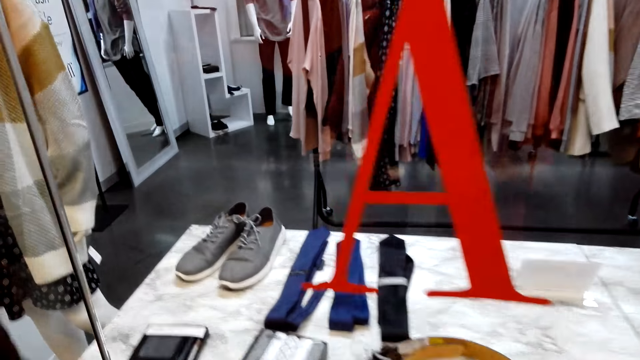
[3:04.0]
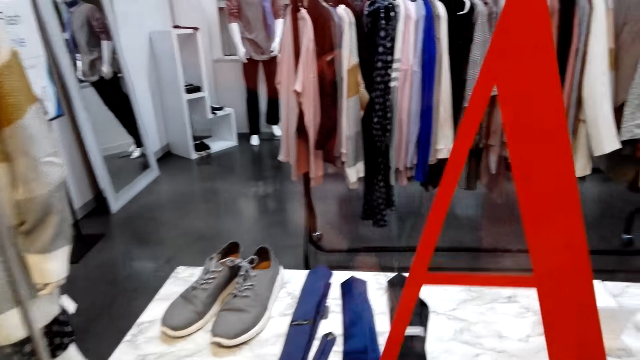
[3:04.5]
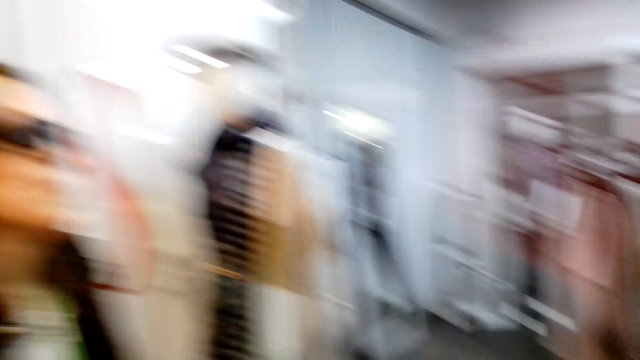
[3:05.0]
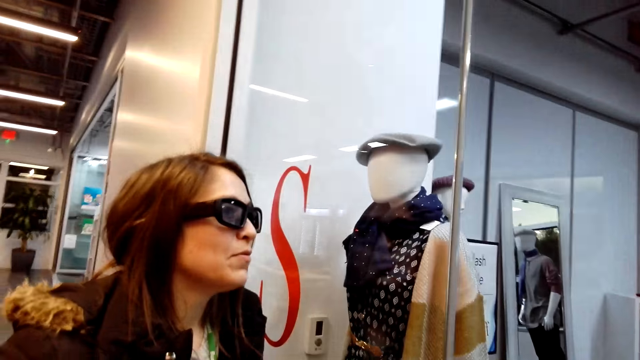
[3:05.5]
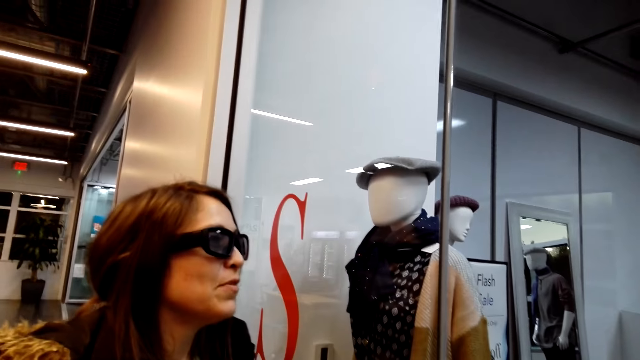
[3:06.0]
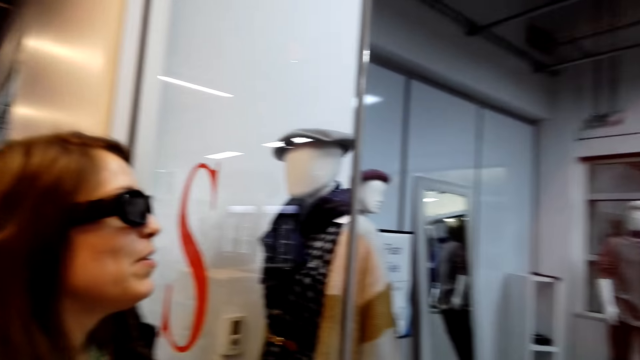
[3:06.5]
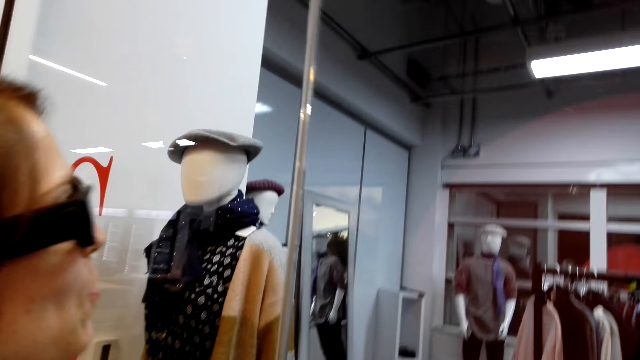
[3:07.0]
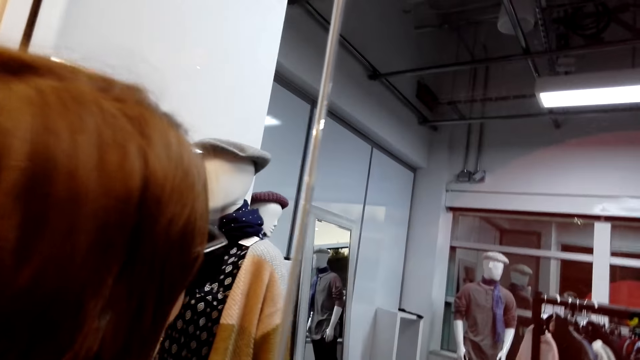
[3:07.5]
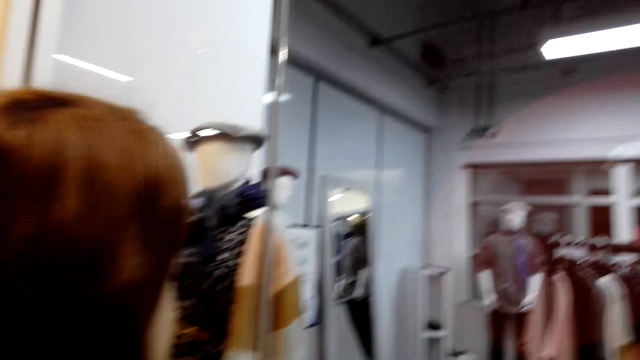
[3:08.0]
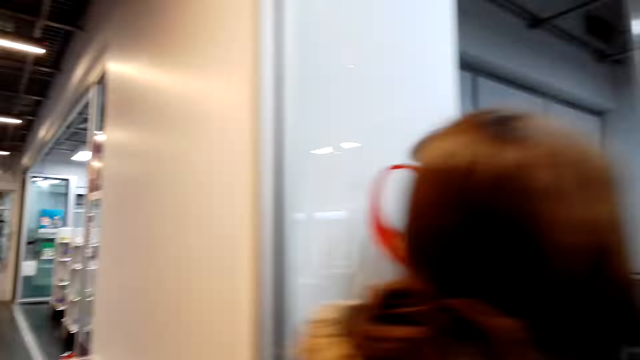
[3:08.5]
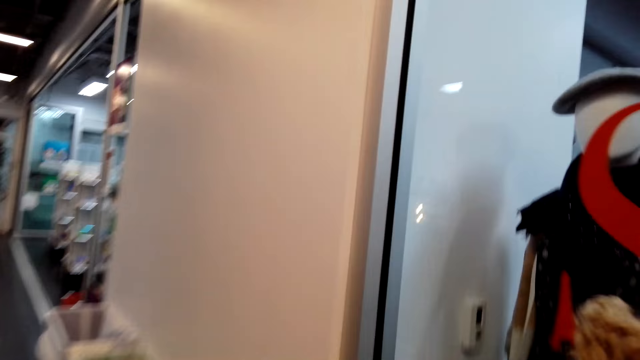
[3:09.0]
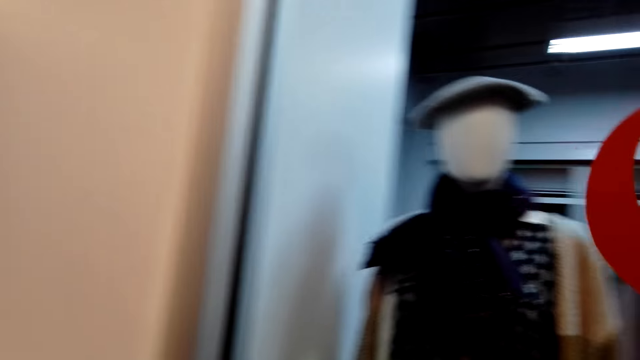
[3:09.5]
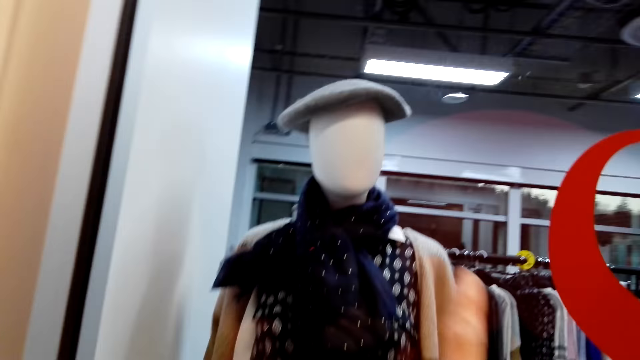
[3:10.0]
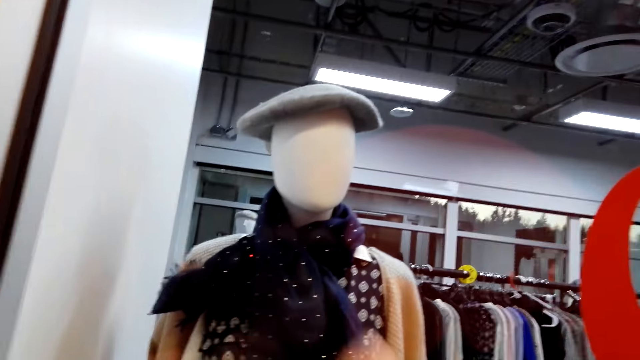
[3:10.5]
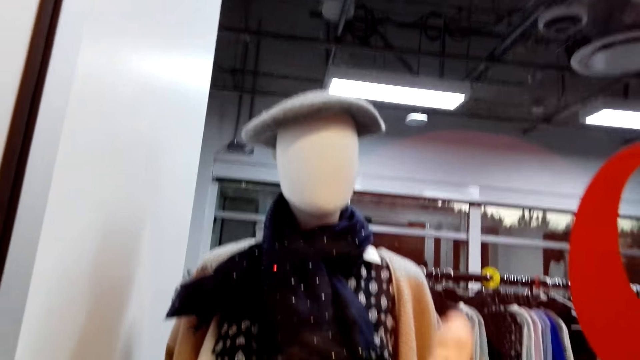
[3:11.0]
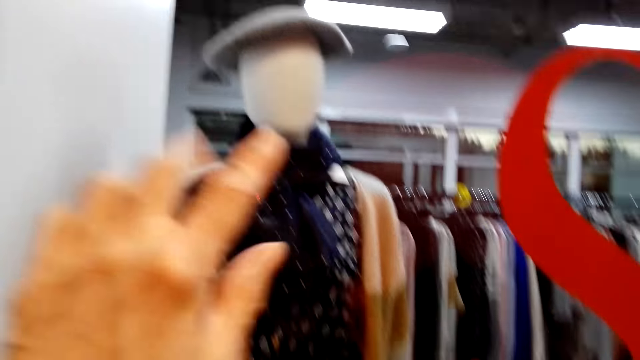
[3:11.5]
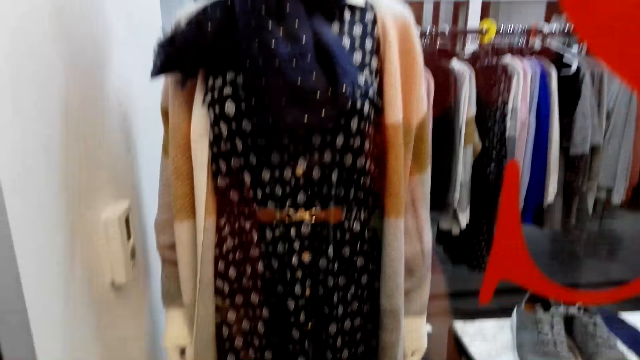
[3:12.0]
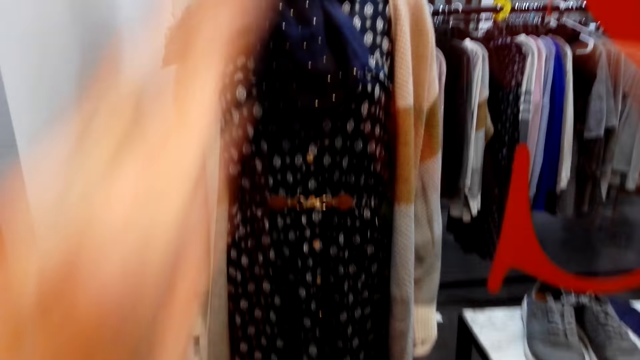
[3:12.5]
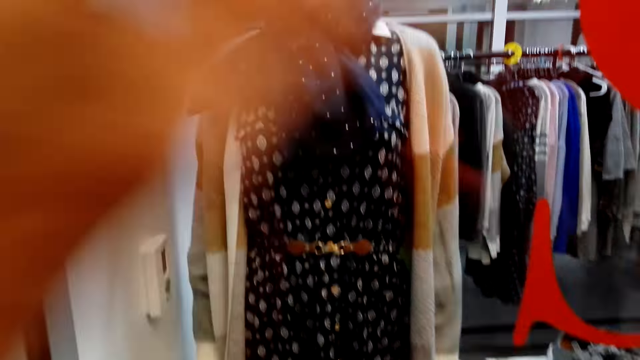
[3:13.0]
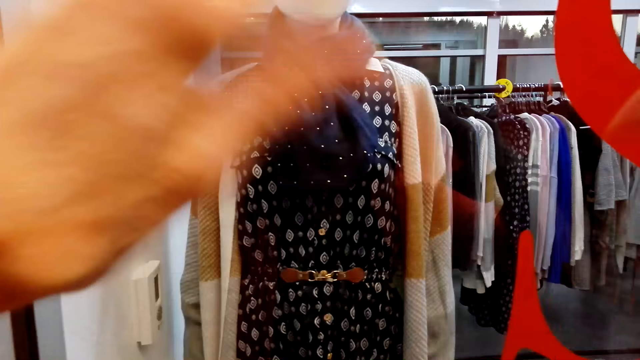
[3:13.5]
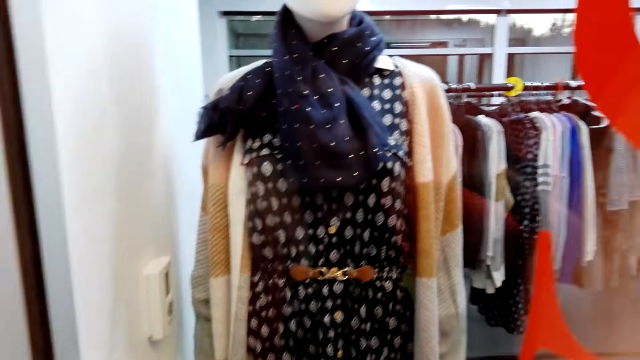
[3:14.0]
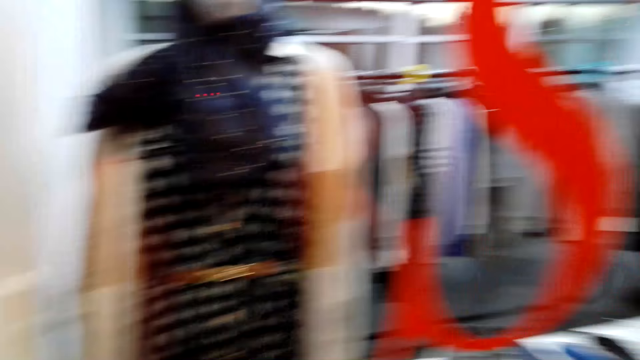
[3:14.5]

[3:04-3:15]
The camera wearer drops the camera. They converse with a woman. They point at clothes. They look at the clothes store. They converse with the woman.

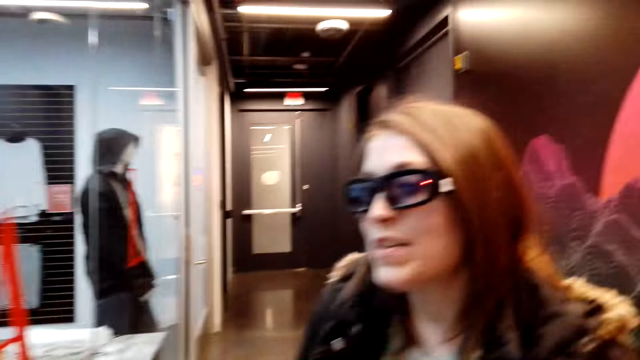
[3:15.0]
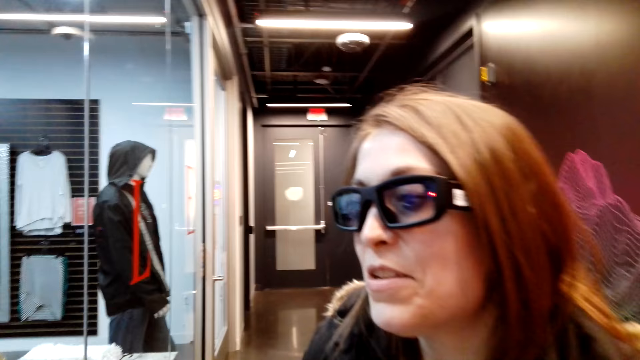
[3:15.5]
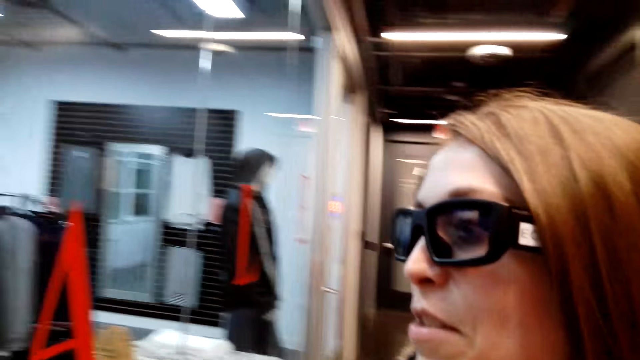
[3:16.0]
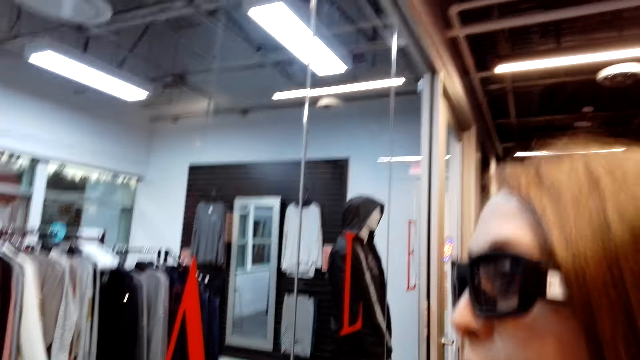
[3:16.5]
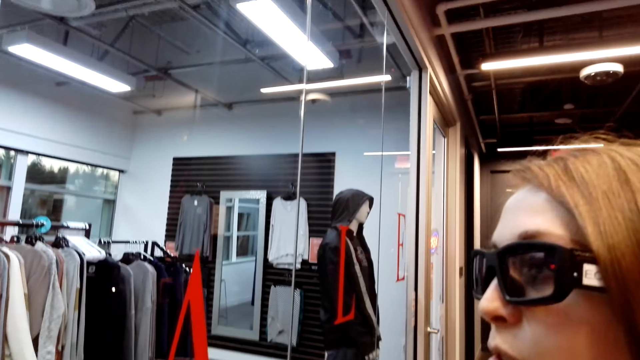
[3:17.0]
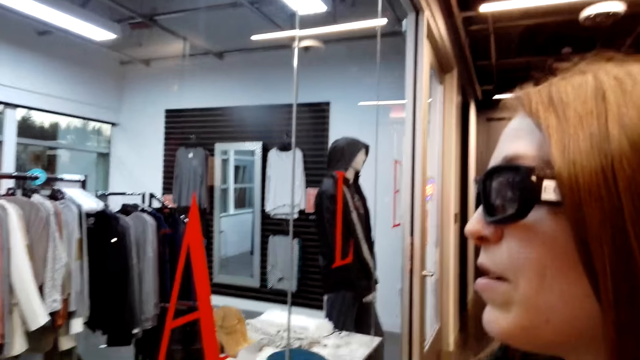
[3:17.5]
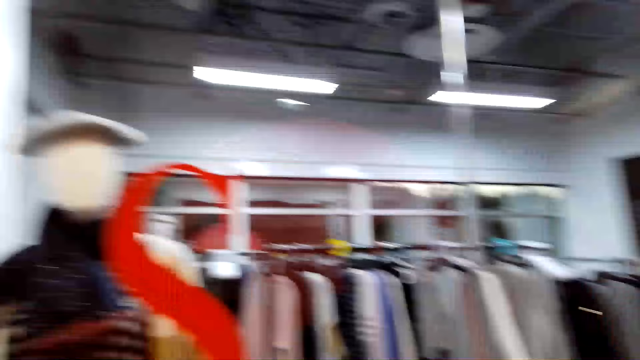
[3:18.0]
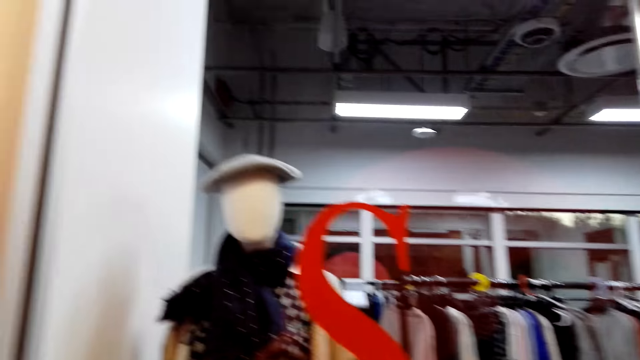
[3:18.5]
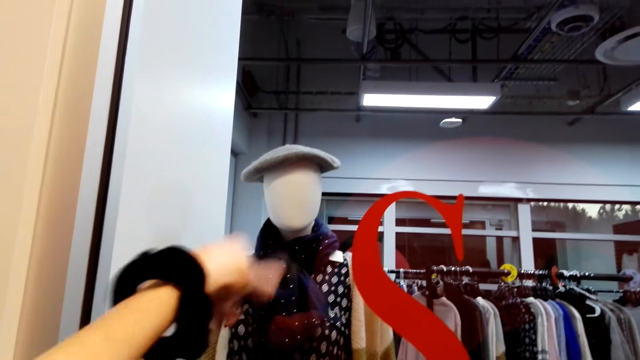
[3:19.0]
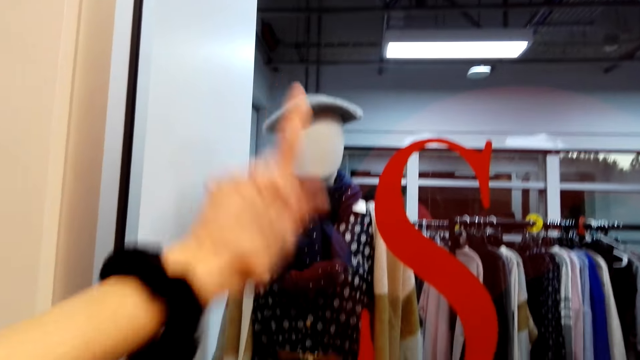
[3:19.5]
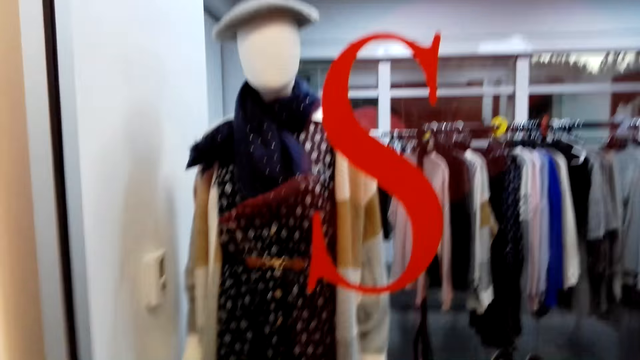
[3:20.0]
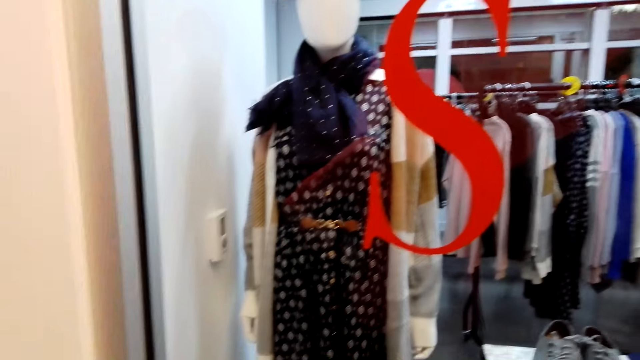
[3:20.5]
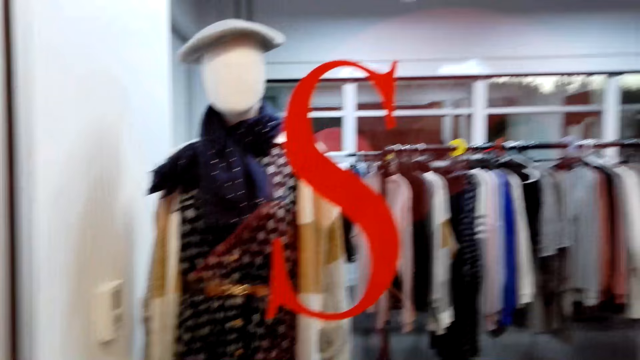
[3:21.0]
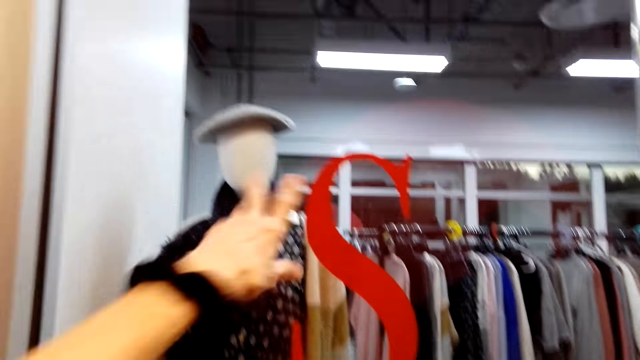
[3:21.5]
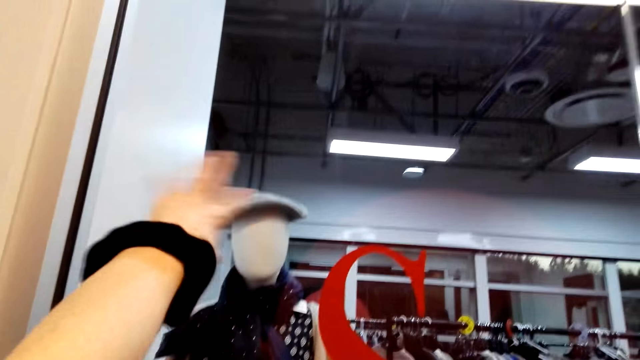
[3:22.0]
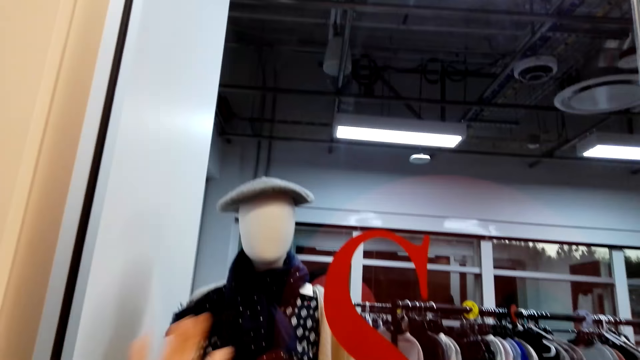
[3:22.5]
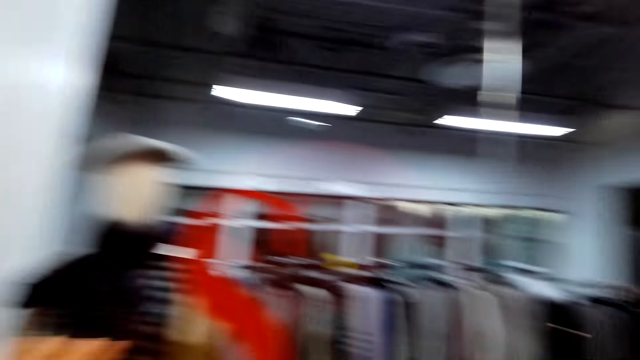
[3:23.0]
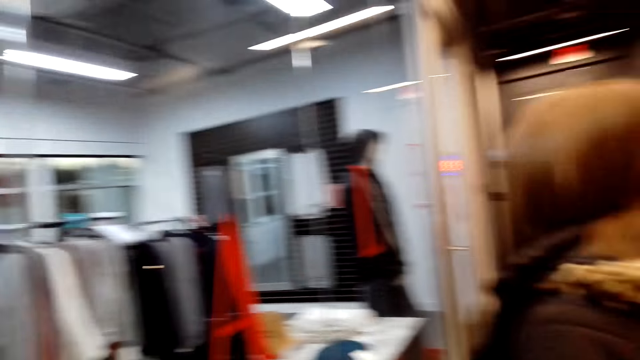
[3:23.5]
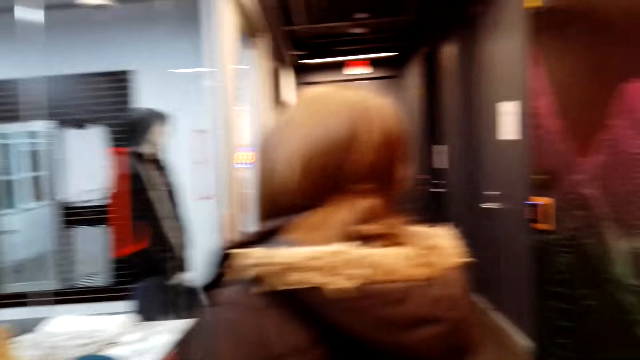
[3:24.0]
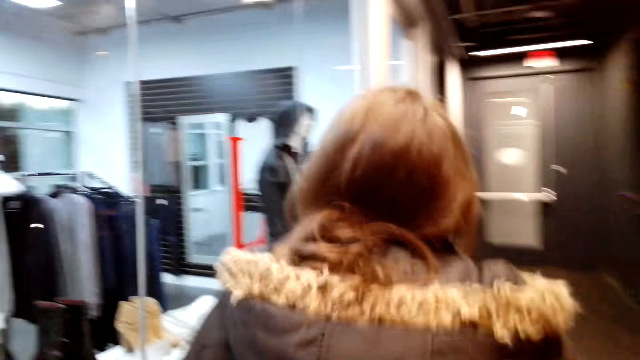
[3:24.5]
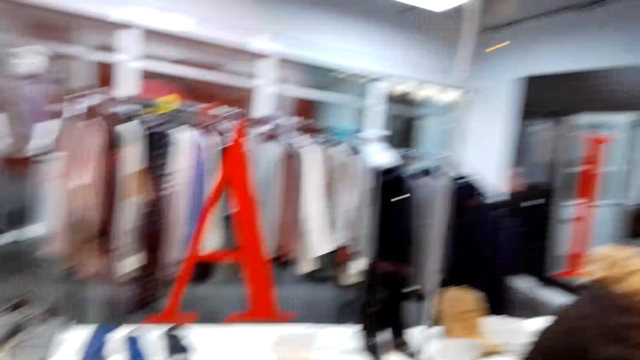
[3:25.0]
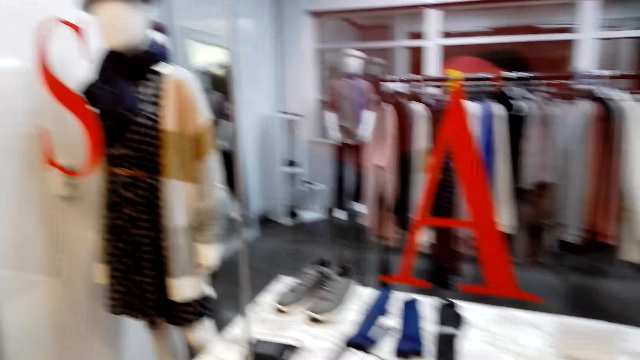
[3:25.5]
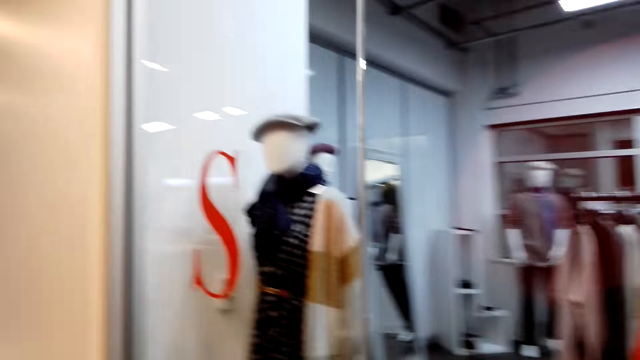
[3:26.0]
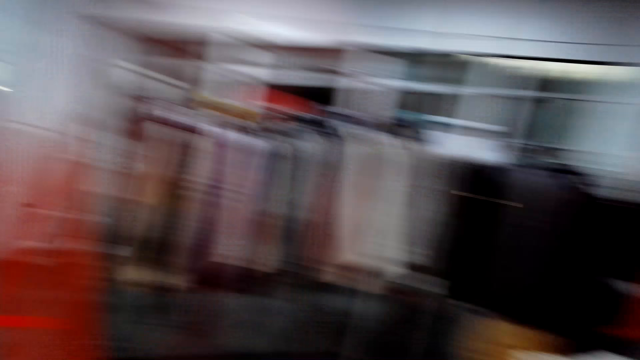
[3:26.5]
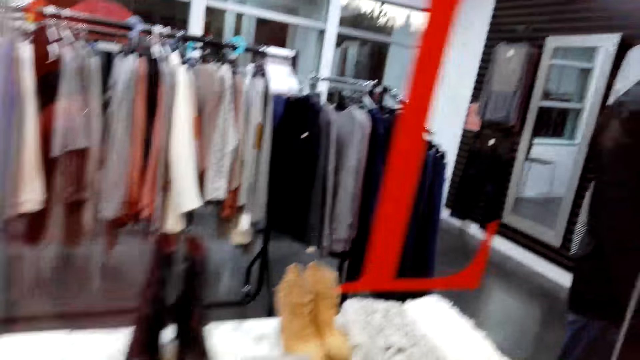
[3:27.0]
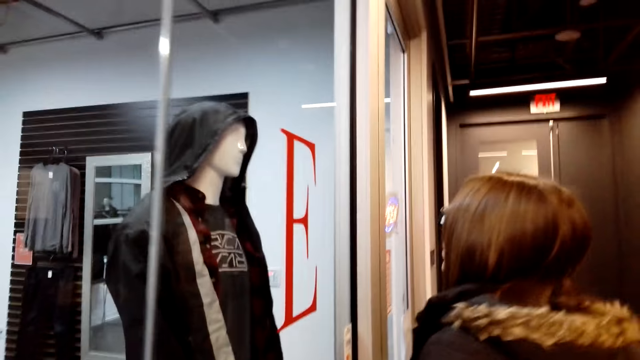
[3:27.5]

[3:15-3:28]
The camera wearer looks at a lady. They look at the clothes store. They look at the lady.
